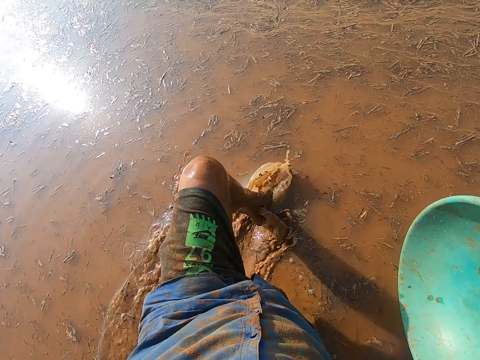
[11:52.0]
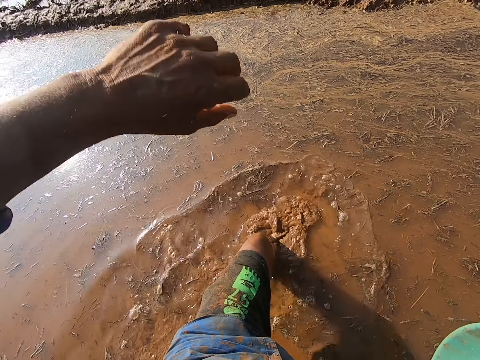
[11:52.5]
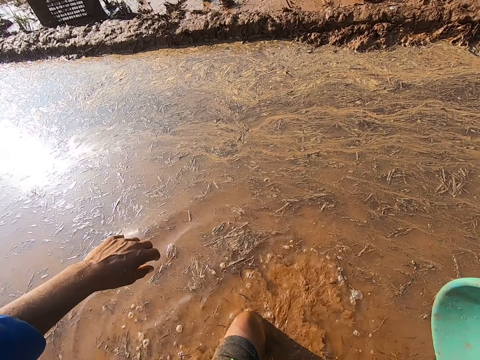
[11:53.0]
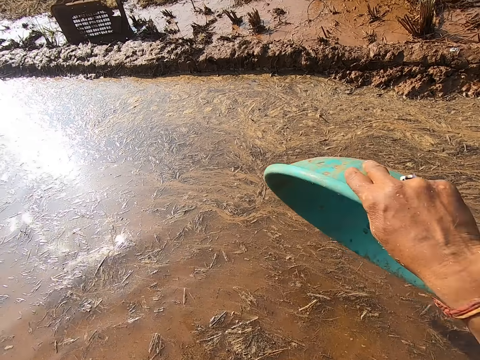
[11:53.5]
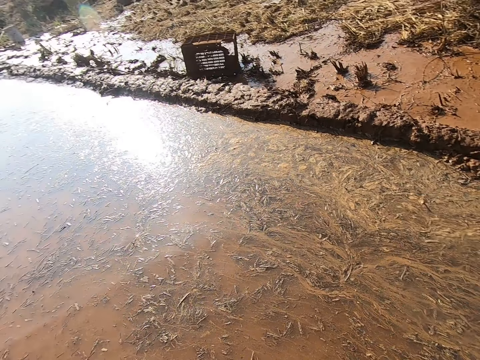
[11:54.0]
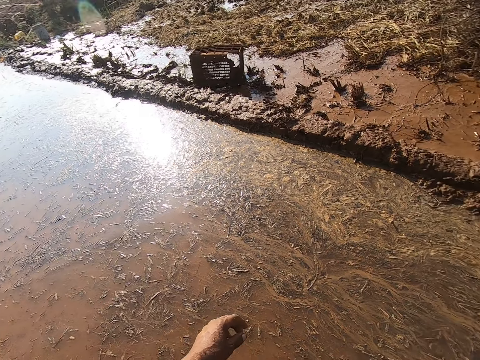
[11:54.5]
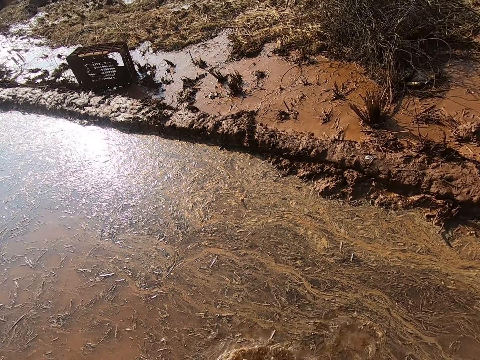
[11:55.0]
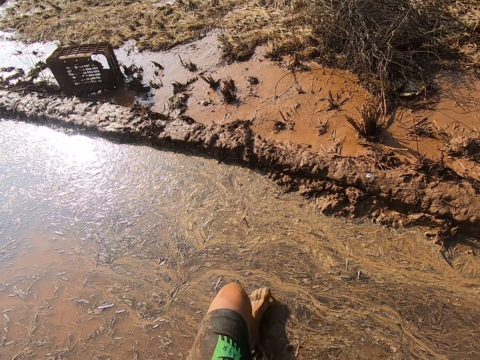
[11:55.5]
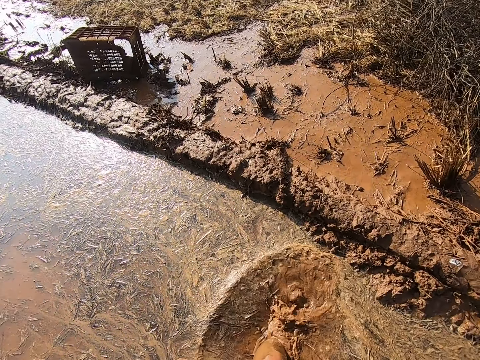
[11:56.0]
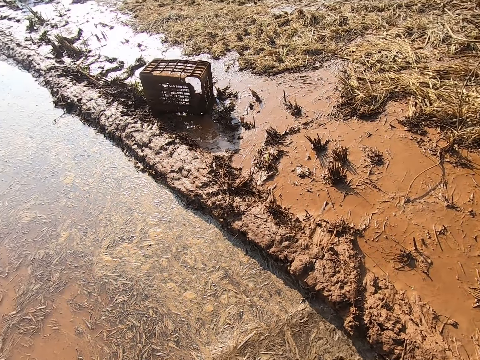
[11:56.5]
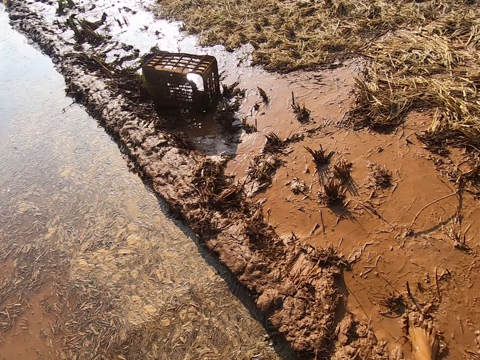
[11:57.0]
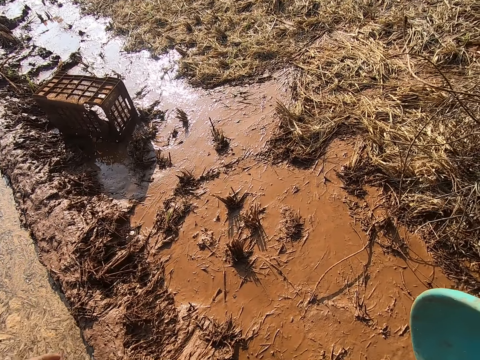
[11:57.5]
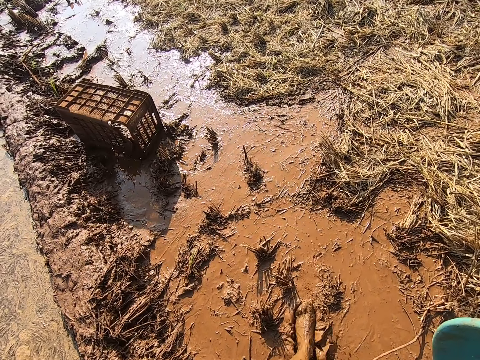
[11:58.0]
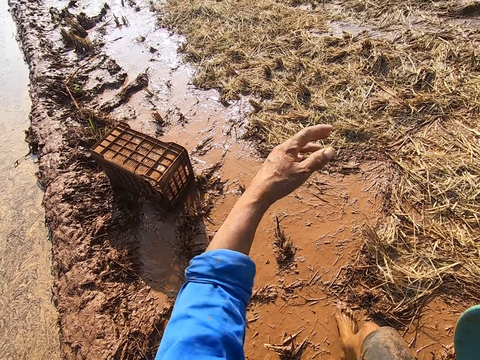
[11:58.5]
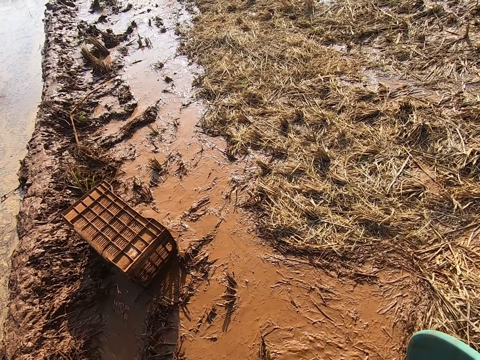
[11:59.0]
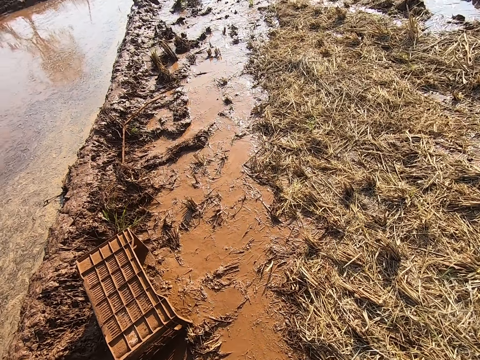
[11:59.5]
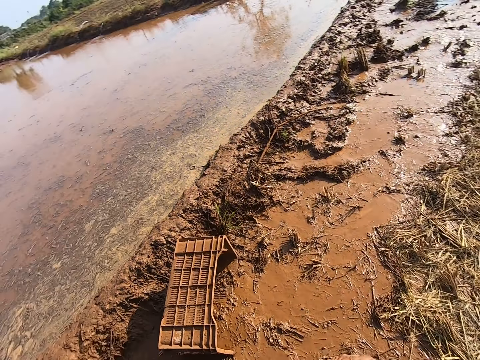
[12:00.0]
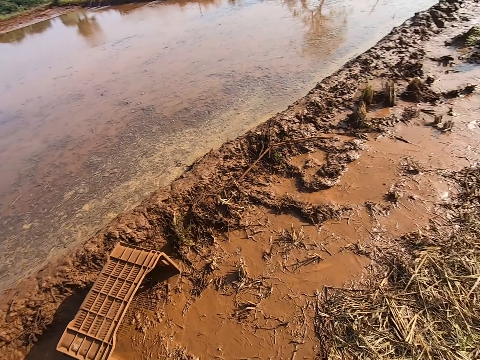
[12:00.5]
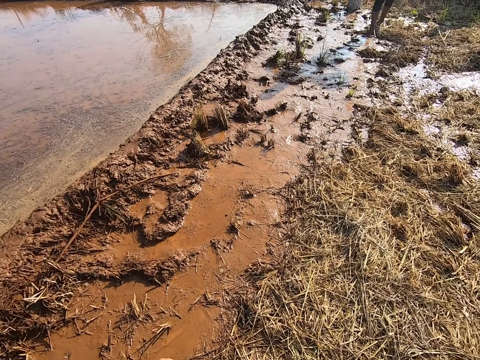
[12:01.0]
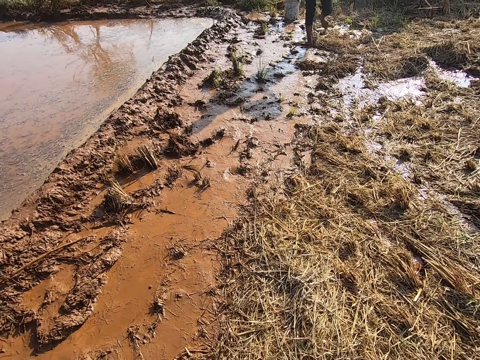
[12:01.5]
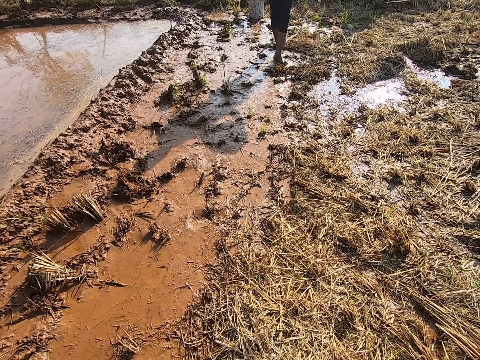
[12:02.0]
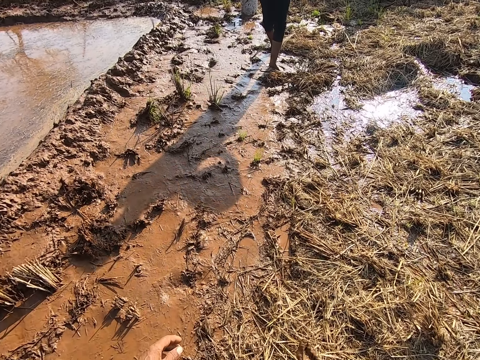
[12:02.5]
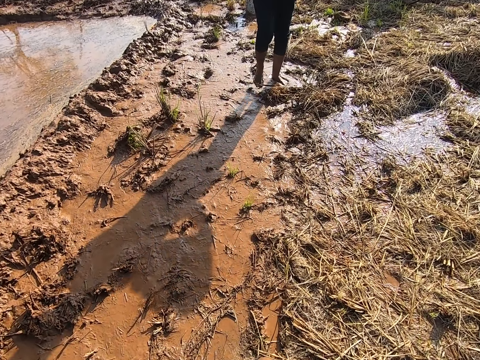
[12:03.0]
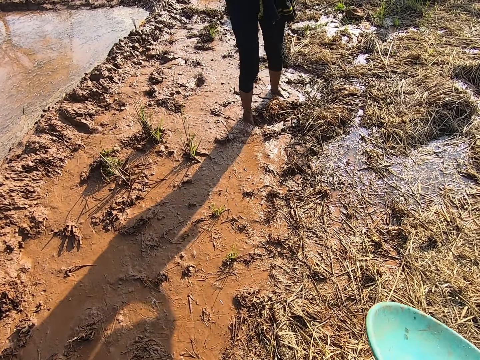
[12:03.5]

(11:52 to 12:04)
The camera wearer steps out of the water.

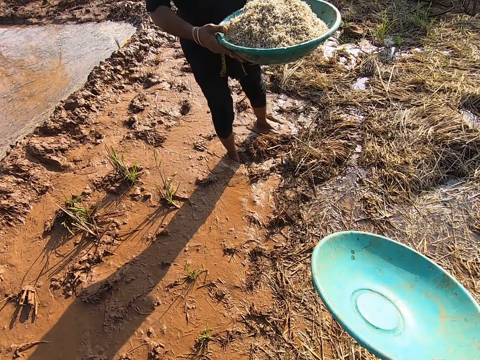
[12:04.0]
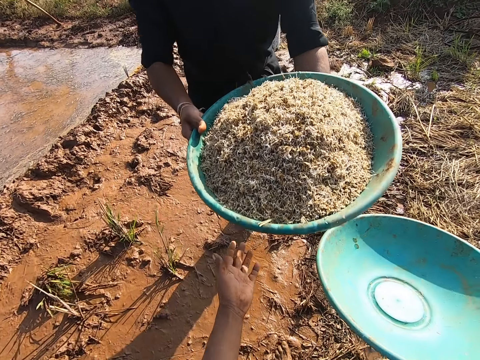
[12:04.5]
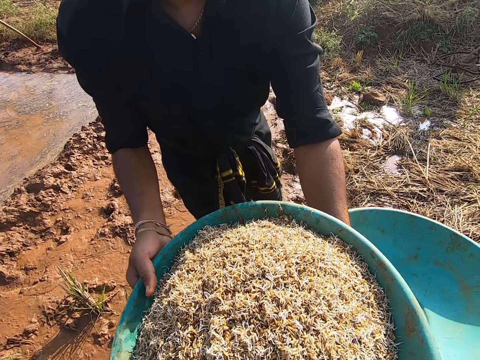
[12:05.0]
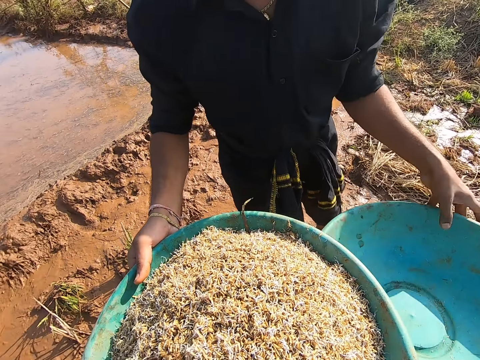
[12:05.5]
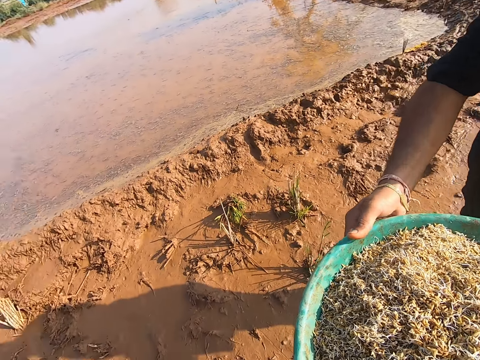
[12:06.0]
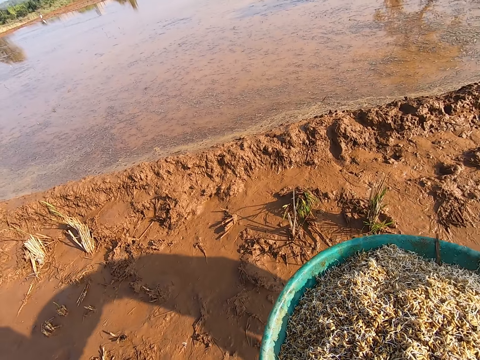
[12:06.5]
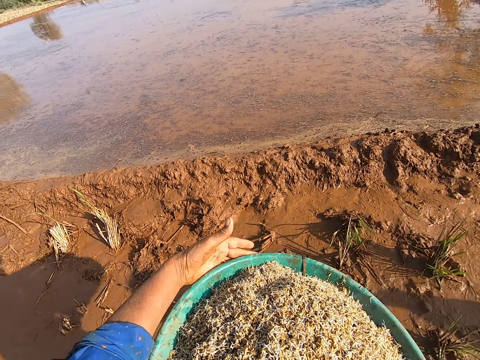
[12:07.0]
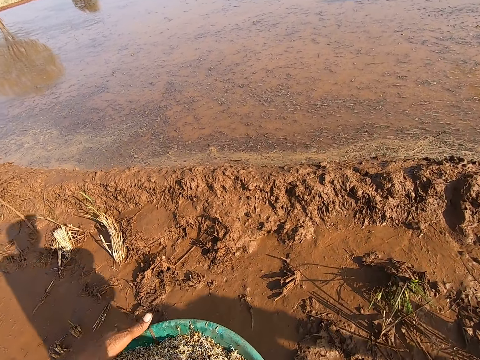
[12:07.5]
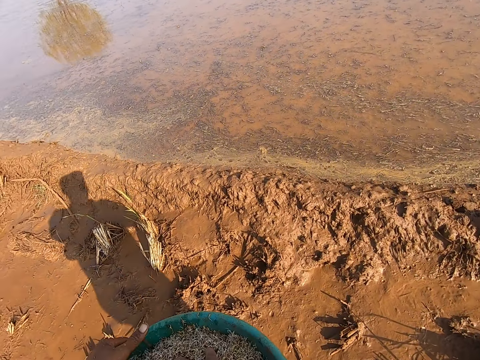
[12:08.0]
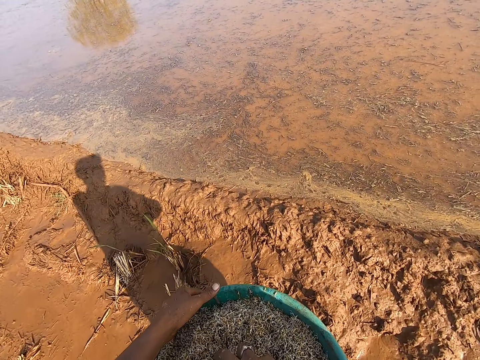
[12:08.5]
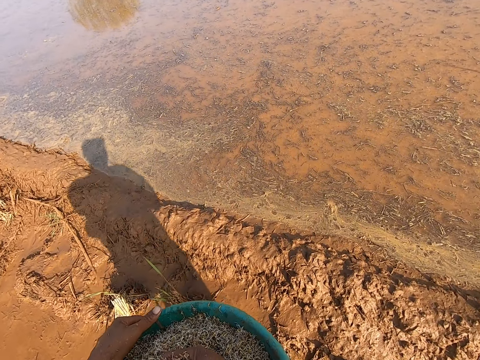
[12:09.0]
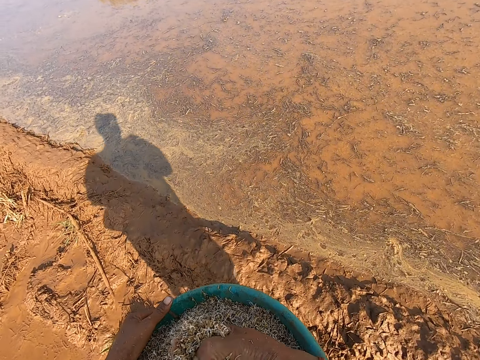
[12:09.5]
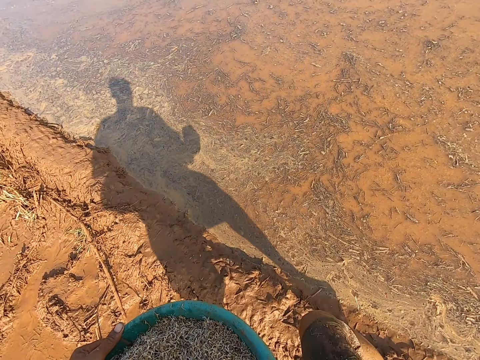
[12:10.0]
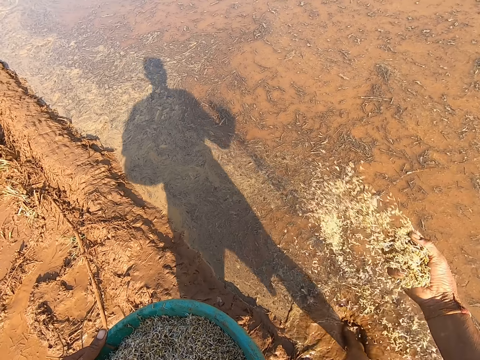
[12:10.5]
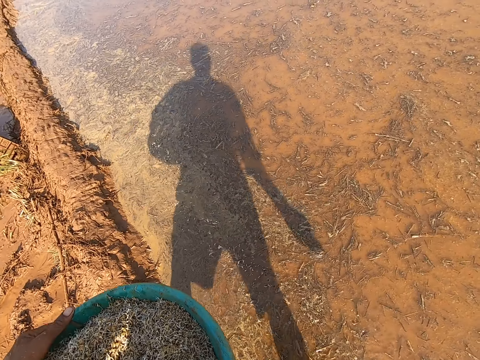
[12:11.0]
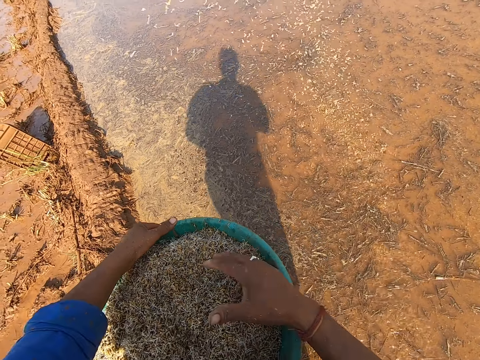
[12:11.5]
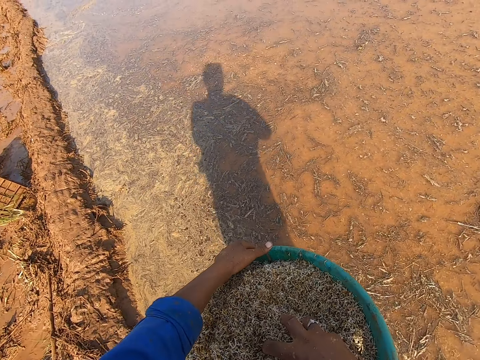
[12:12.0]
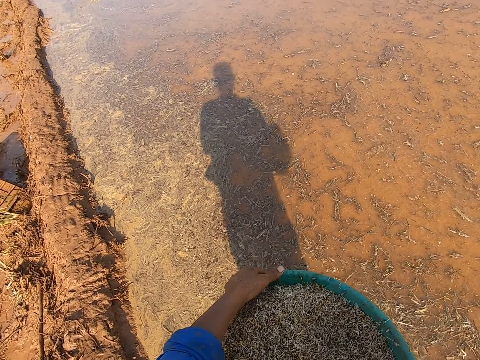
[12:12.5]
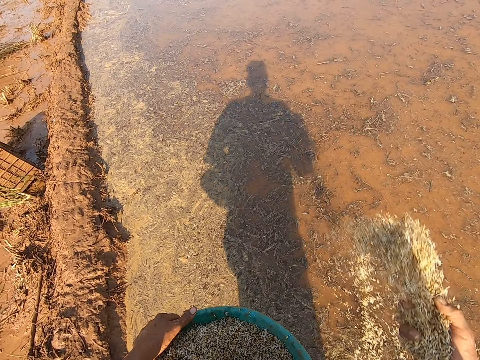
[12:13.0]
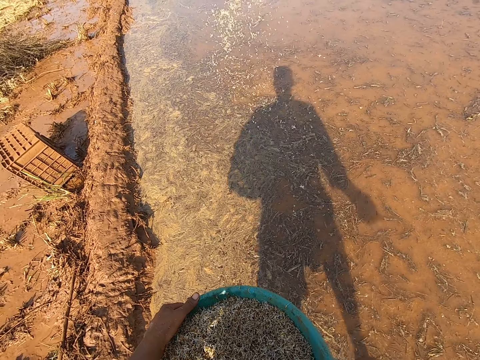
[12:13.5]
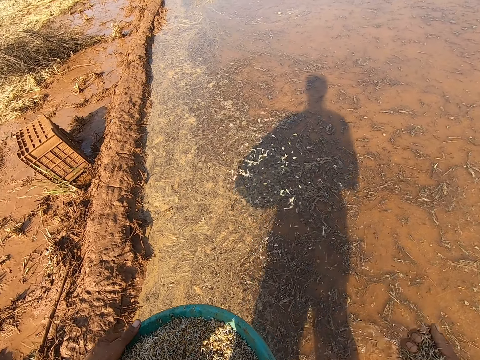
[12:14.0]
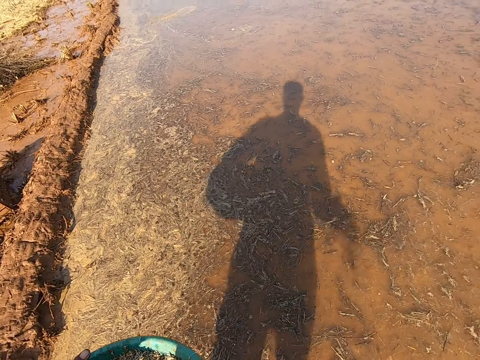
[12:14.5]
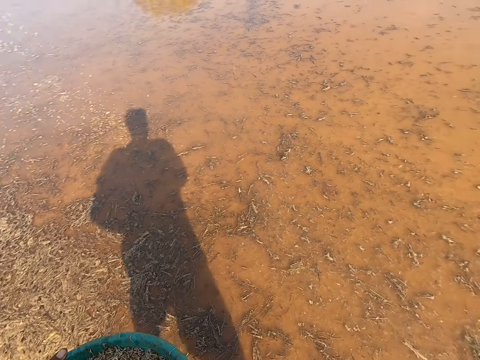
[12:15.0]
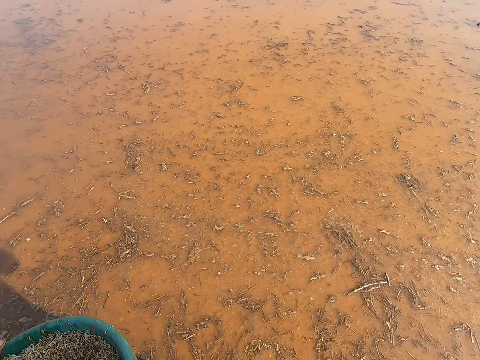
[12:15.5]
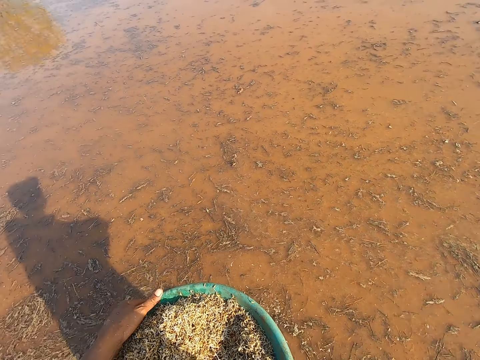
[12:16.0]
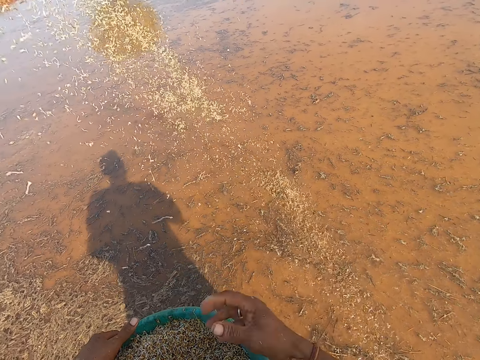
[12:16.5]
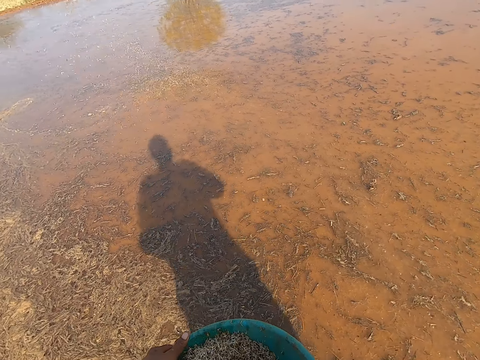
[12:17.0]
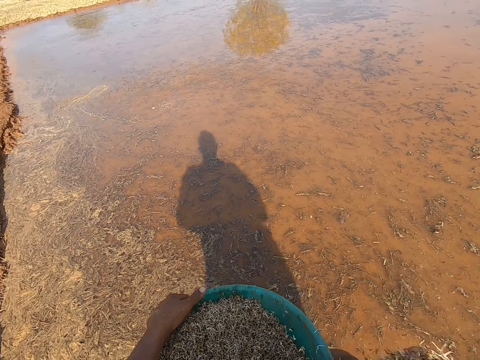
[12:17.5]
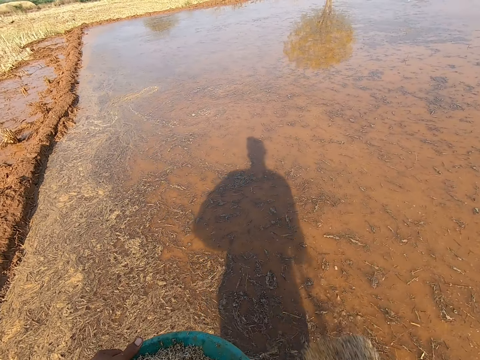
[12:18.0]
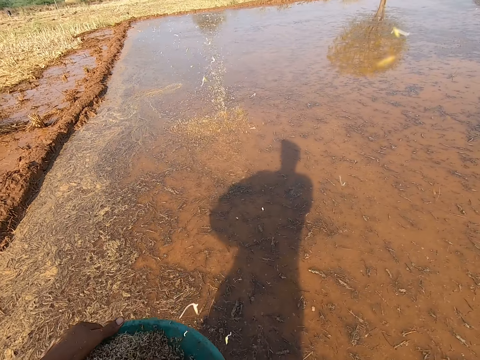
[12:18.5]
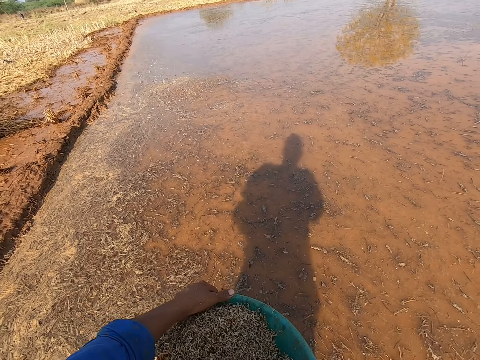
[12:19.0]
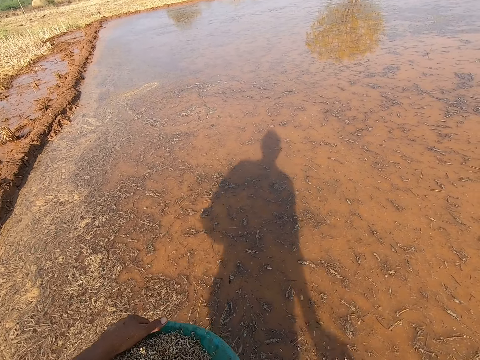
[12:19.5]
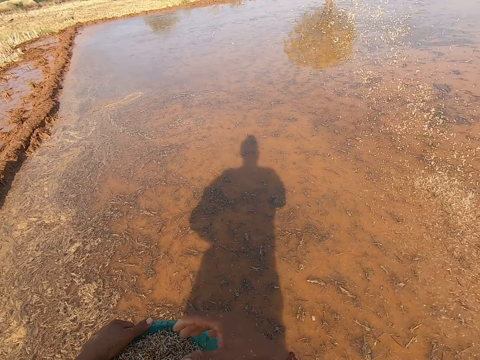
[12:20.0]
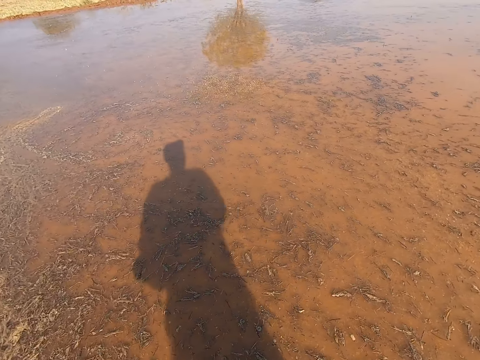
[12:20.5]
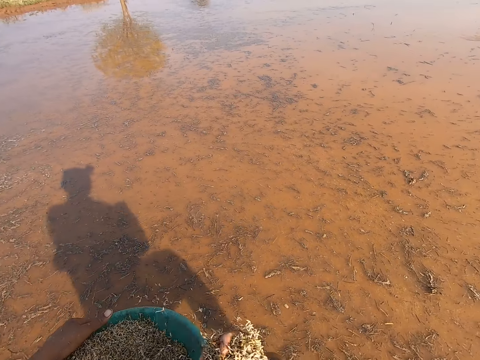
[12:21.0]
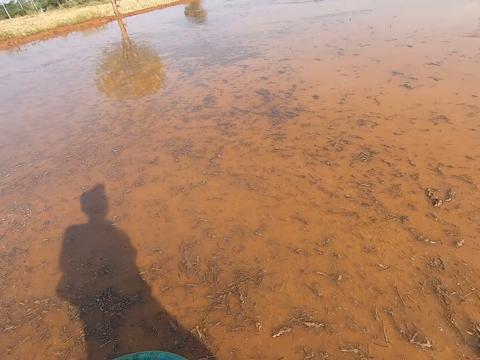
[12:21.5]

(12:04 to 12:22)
The camera wearer collects a bowl with barley straw from a man with his left hand. The man collects the empty bowl from the camera wearer with his left hand. The camera wearer walks forward. He scoops some barley straw from the bowl in his left hand with his right hand. He steps in the water. He sprinkles the barley straw from his right hand into the pond. He scoops some barley straw from the bowl in his left hand with his right hand. He sprinkles the barley straw from his right hand into the pond. He picks something with his right hand. He sprinkles some barley straw from his right hand into the pond. He scoops some barley straw from the bowl in his left hand with his right hand. He sprinkles the barley straw from his right hand into the pond. He sprinkles some barley straw from his right hand into the pond.
